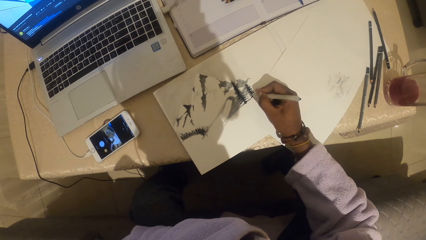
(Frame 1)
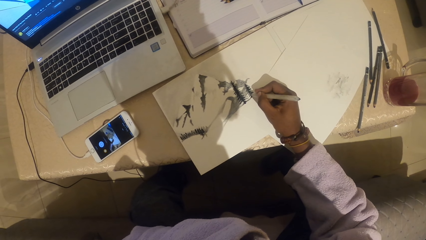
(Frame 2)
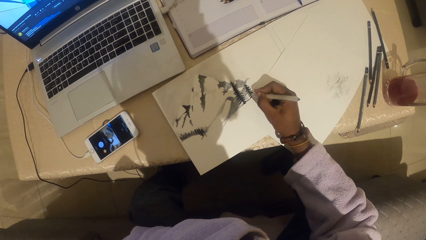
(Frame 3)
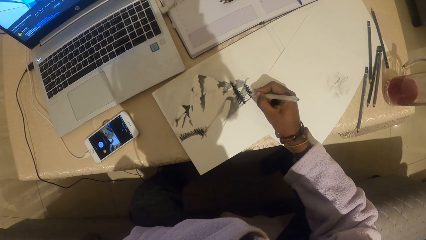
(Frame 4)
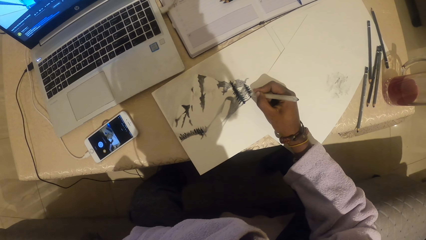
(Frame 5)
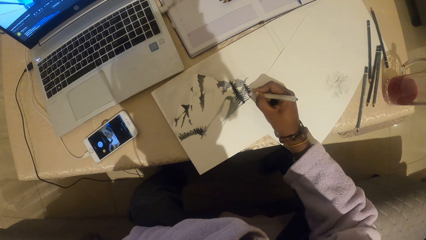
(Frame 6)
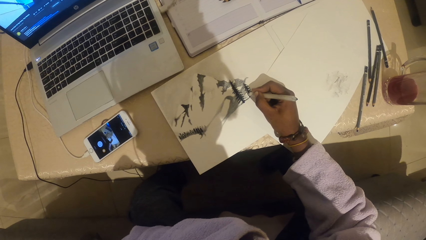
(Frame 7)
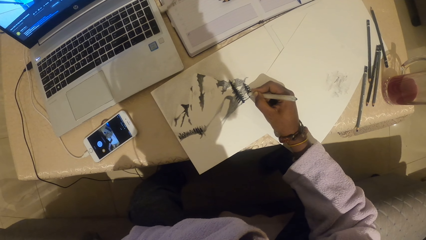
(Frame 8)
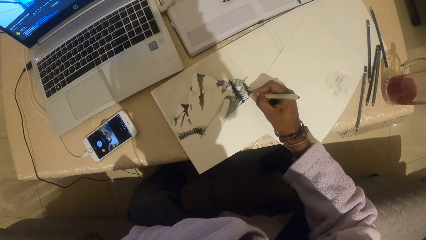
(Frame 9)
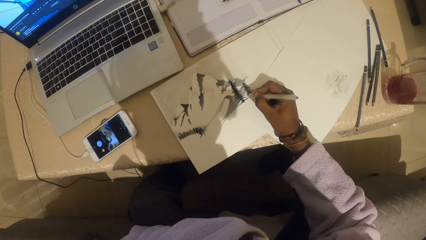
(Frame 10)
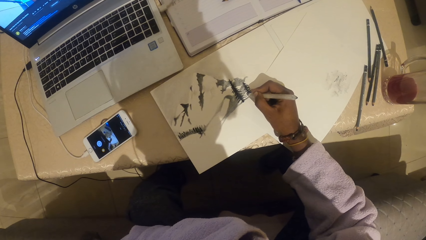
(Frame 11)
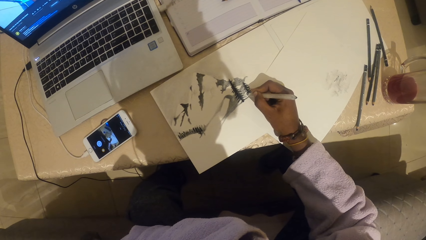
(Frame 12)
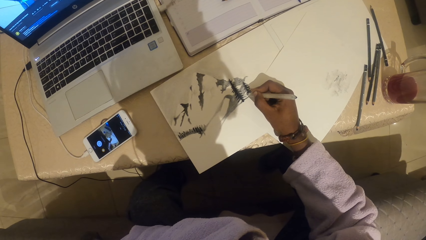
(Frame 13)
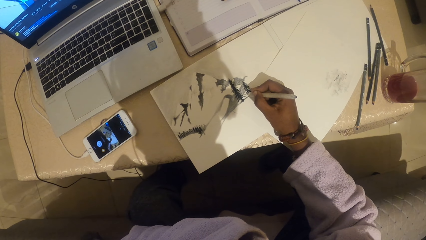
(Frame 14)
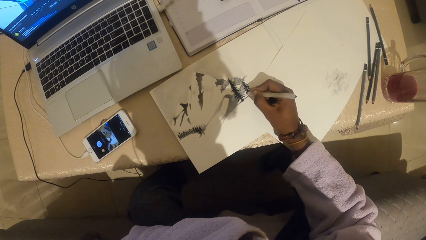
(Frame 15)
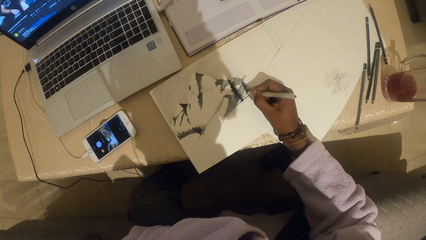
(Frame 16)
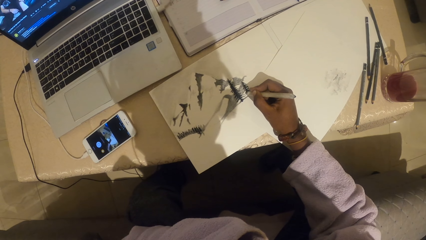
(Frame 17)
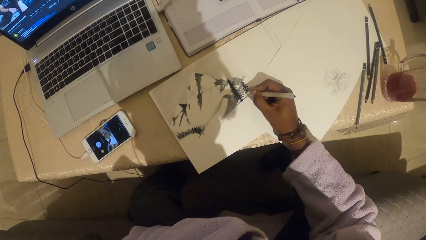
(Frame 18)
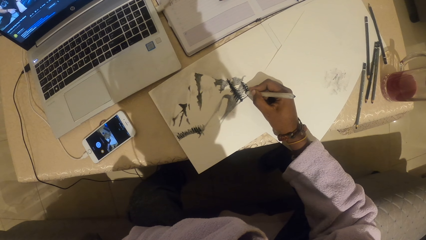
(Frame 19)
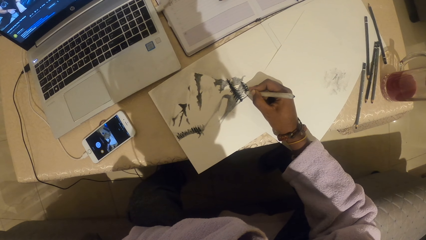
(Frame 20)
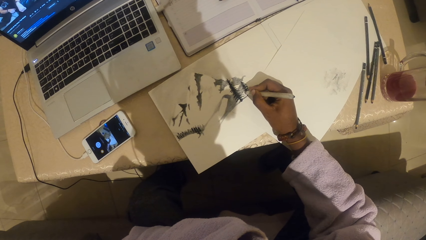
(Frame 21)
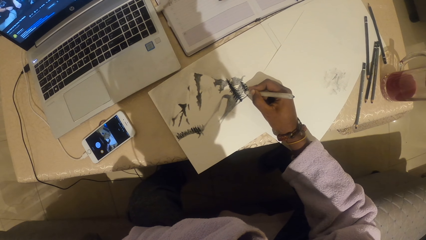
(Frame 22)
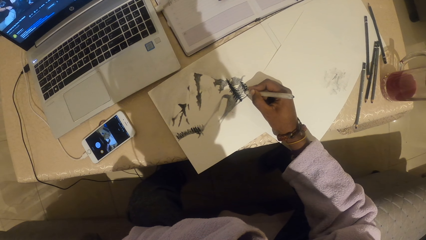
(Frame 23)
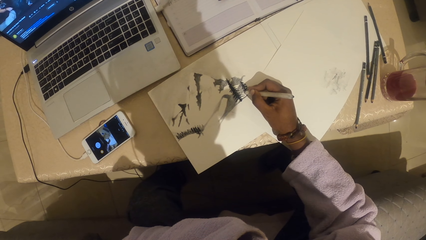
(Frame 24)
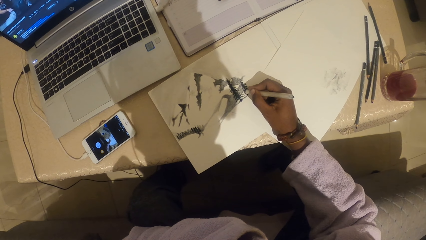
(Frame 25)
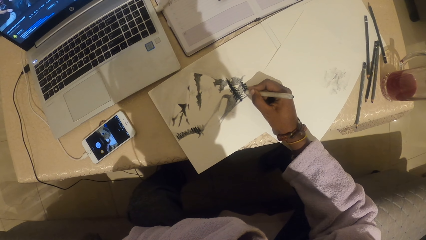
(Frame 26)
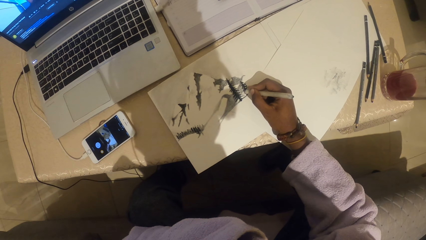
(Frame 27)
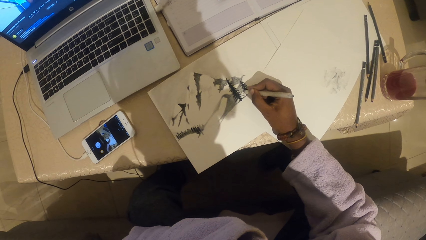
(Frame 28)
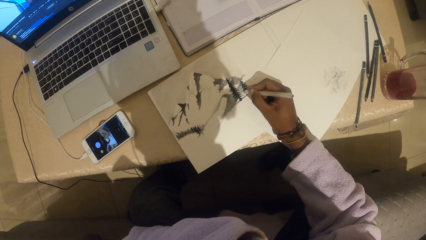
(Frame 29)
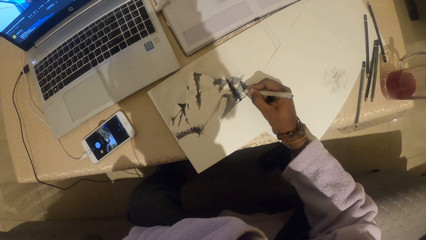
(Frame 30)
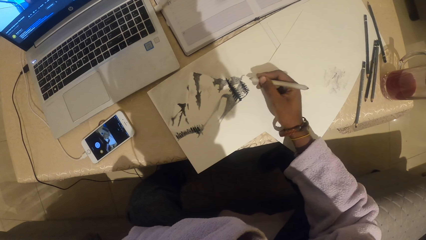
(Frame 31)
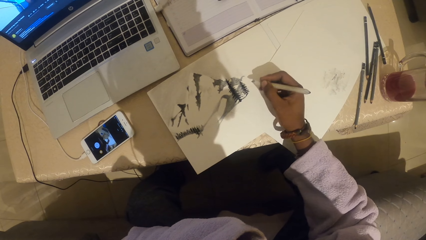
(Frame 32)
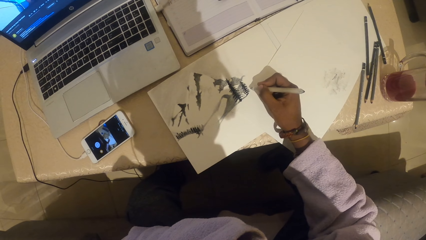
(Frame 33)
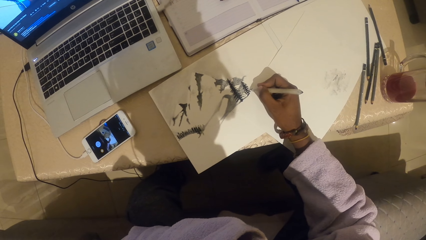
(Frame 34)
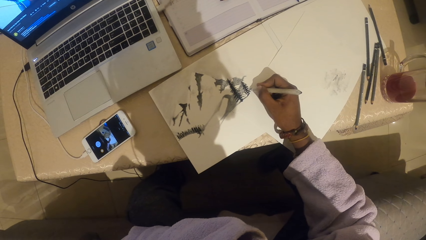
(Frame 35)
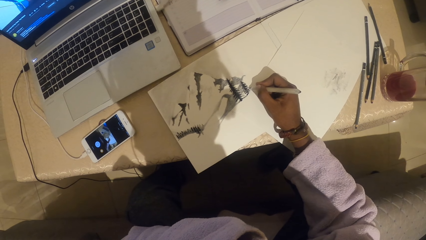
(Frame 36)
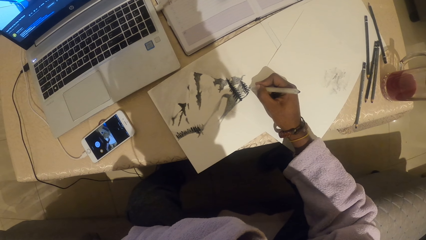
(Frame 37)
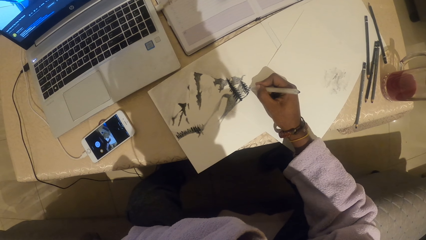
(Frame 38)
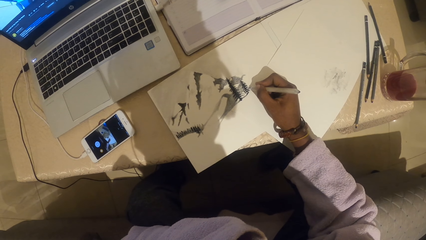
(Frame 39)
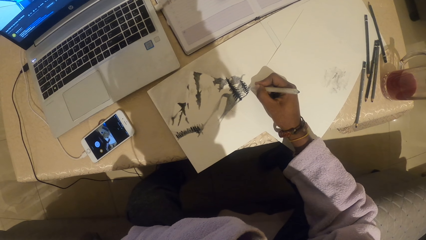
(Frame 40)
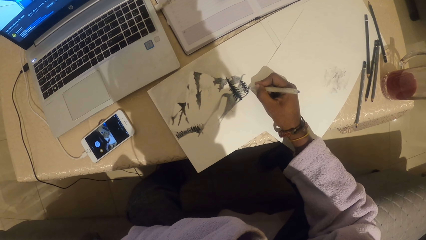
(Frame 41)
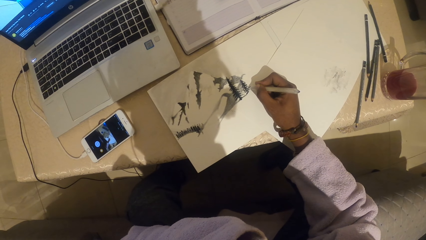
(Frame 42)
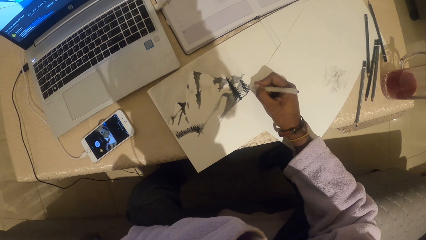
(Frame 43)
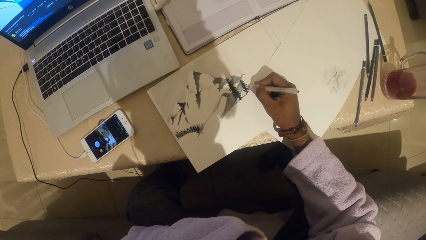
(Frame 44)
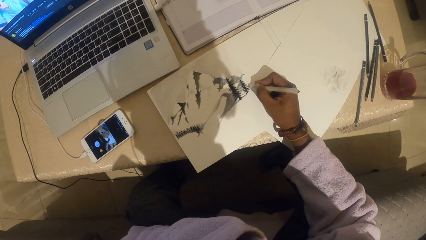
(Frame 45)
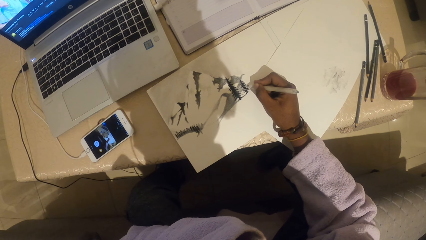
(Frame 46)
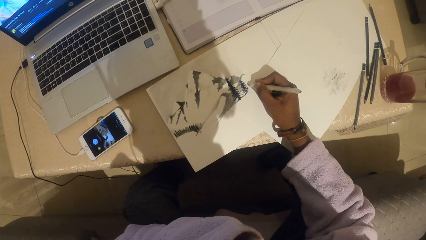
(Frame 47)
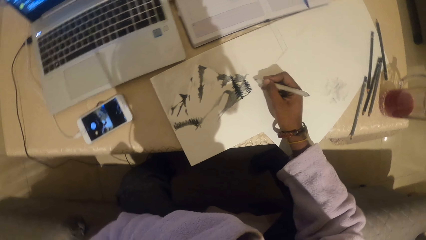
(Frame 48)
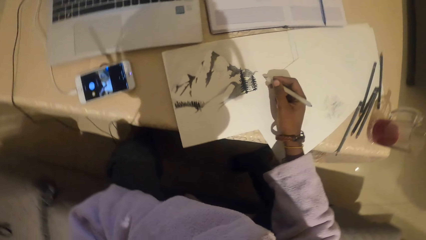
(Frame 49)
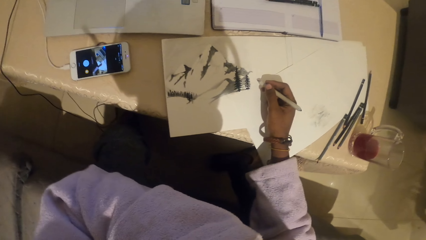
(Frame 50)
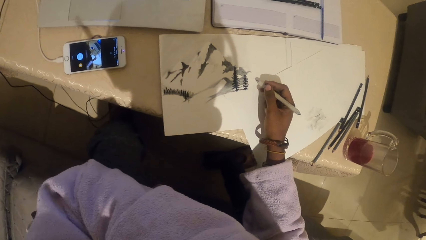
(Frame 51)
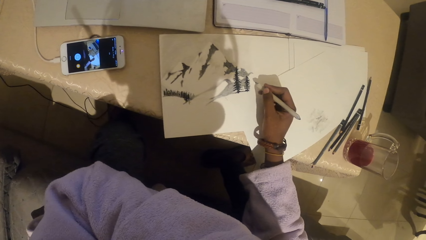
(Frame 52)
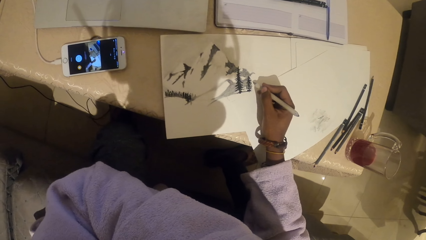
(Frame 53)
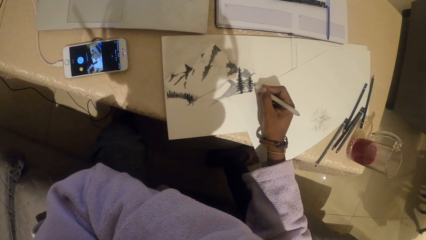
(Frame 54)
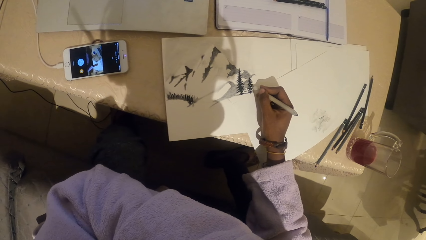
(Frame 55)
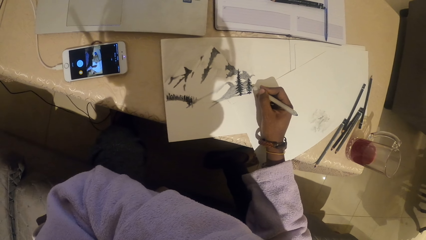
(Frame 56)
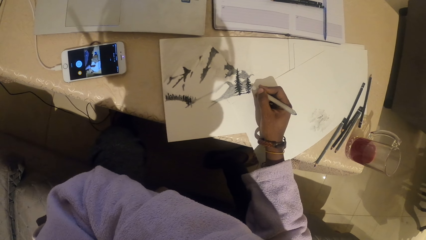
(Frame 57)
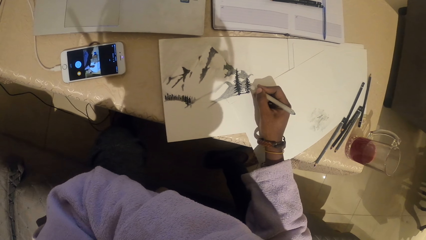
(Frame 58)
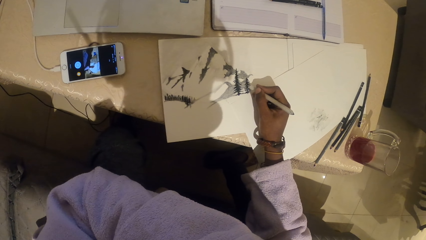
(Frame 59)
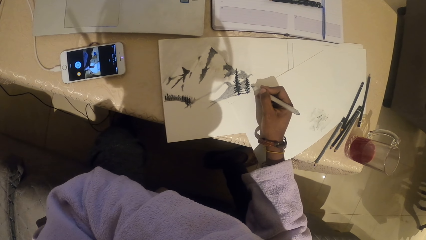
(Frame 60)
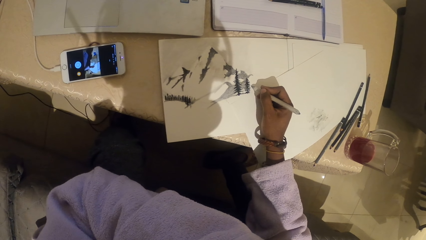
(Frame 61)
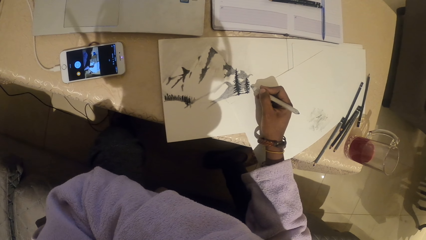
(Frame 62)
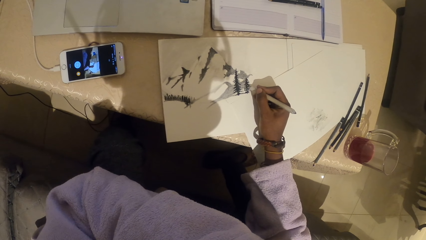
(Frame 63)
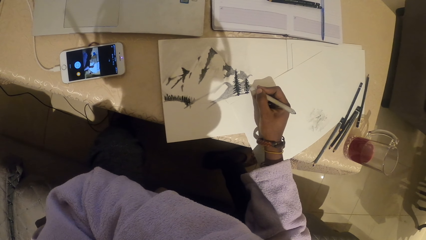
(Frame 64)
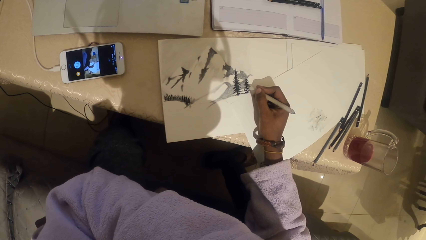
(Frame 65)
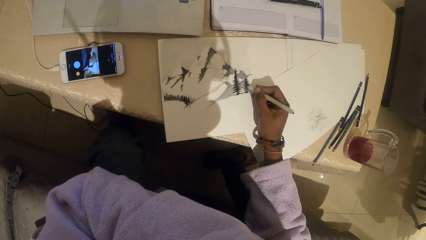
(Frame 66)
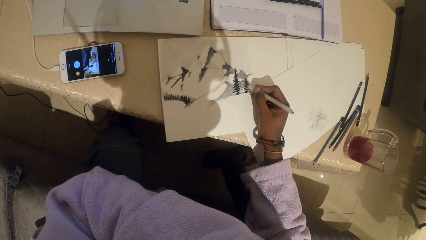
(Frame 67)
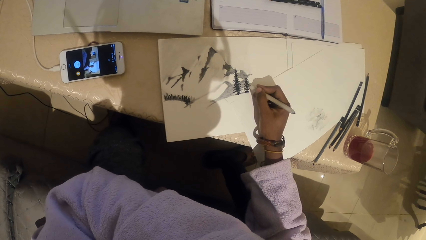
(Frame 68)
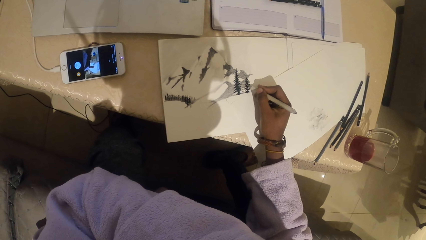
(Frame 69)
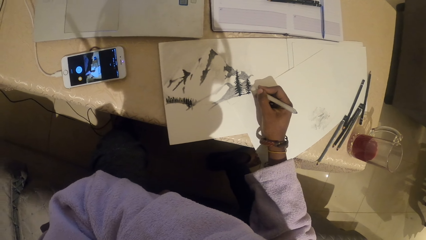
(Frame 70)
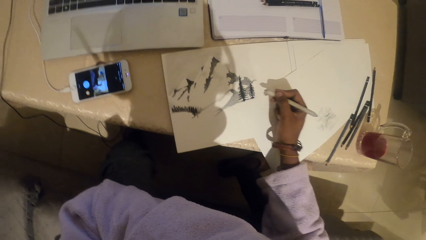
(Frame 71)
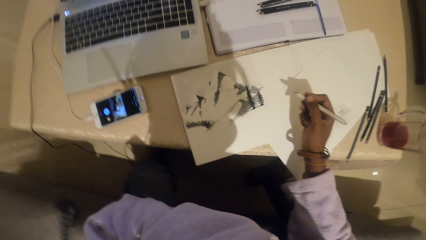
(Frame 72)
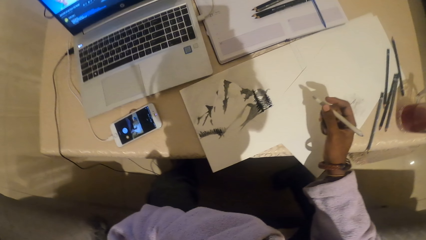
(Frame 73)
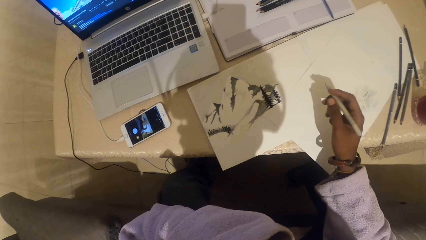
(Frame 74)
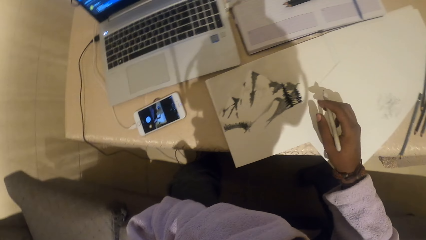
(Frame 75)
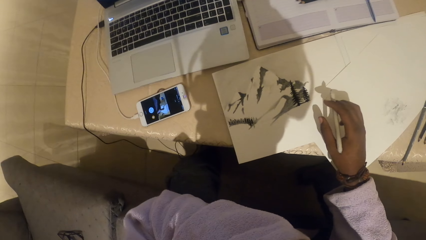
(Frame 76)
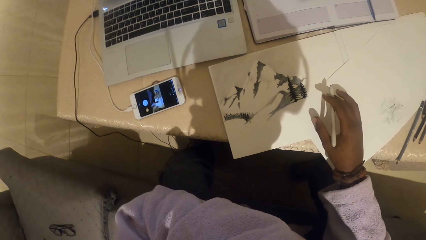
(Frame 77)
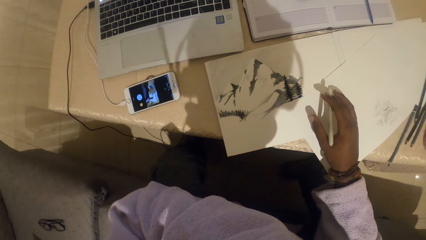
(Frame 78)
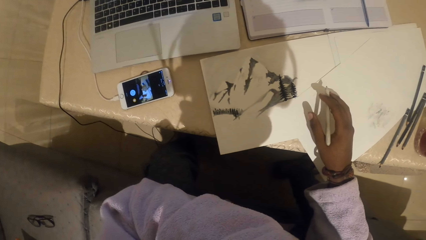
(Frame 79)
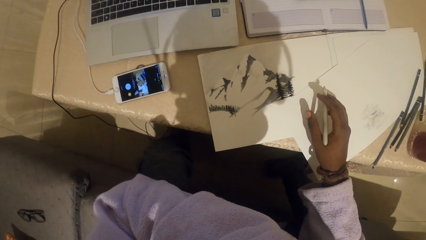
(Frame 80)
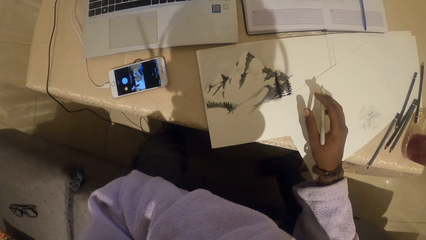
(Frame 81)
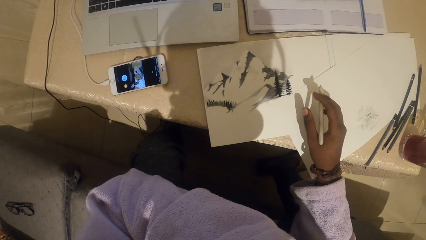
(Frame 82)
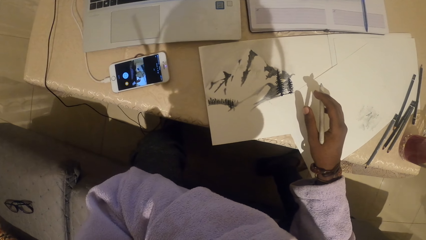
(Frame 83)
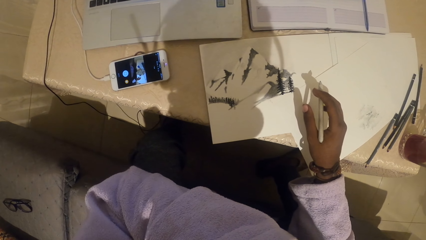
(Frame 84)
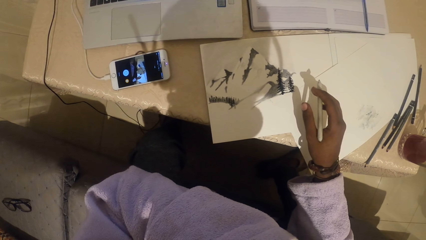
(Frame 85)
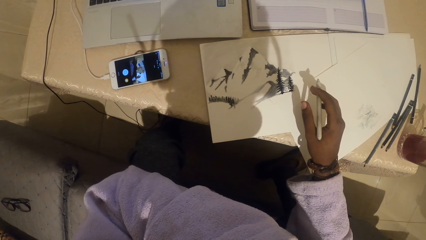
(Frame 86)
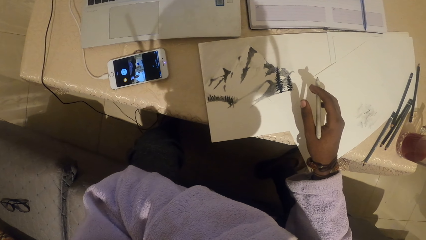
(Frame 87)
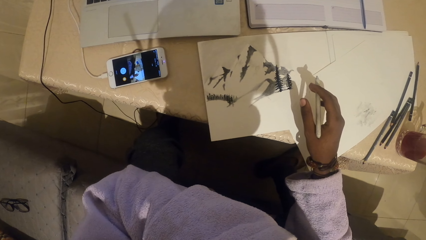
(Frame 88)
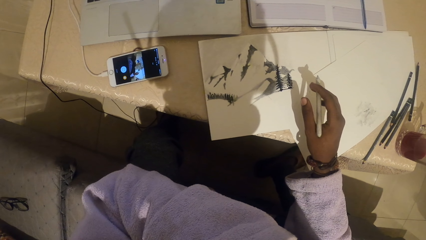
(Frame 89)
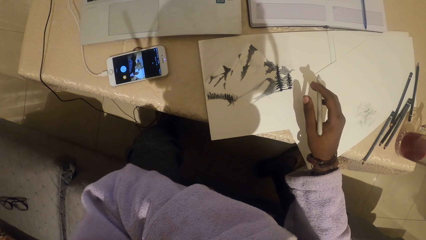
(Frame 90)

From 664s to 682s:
The camera wearer stares at a drawing. They draw on a paper with a pencil. They stare at the drawing. They draw on the paper with the pencil. They stare at the drawing.
